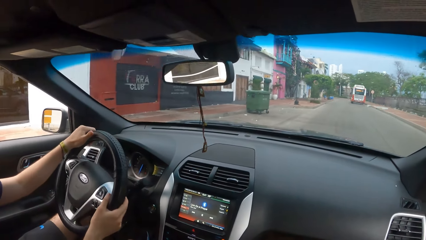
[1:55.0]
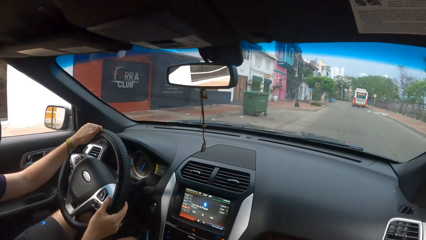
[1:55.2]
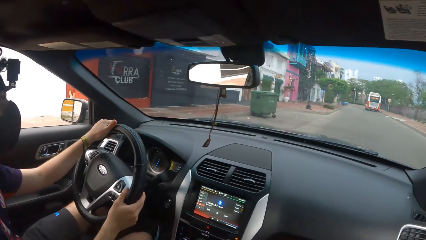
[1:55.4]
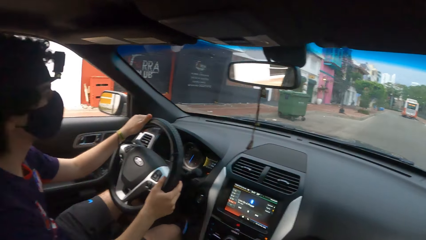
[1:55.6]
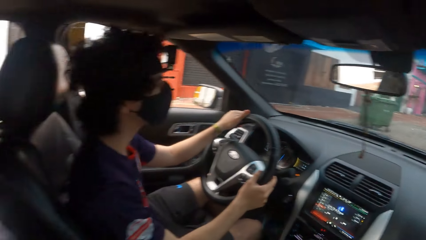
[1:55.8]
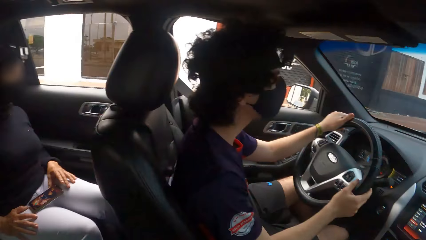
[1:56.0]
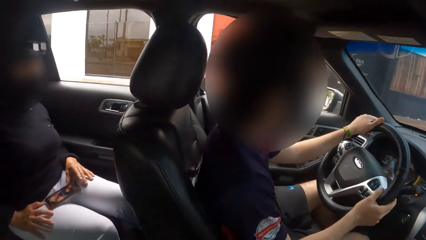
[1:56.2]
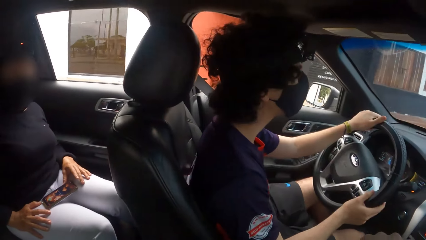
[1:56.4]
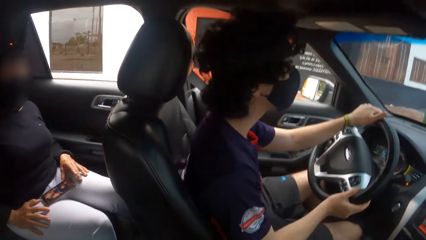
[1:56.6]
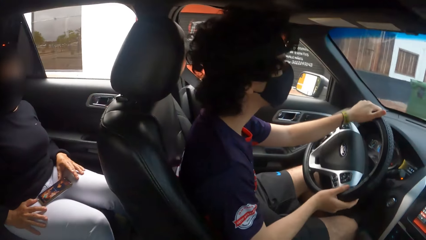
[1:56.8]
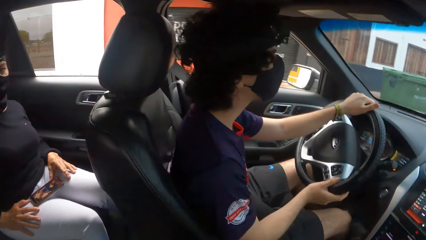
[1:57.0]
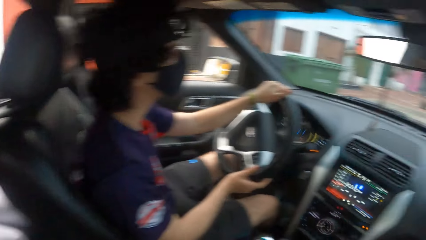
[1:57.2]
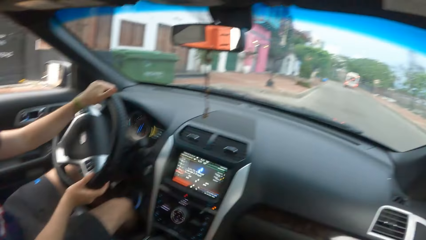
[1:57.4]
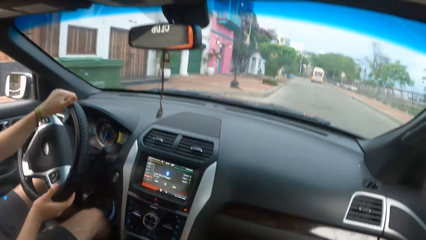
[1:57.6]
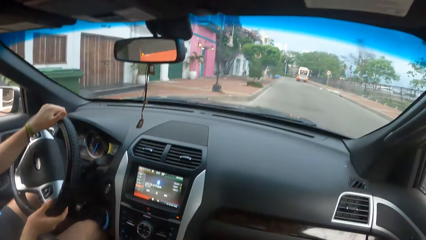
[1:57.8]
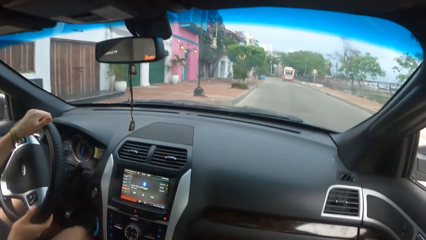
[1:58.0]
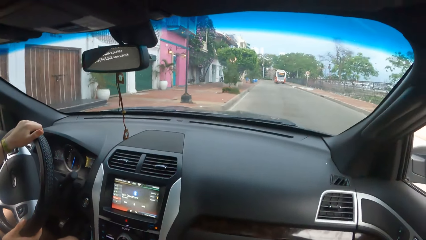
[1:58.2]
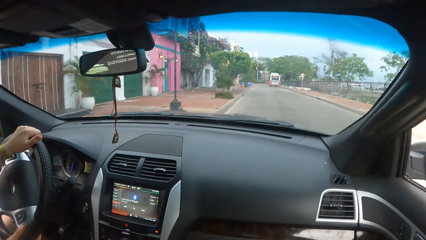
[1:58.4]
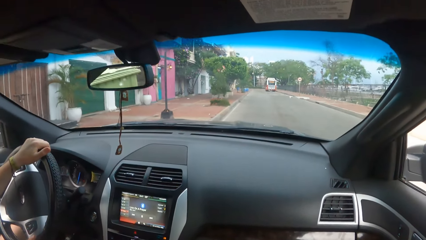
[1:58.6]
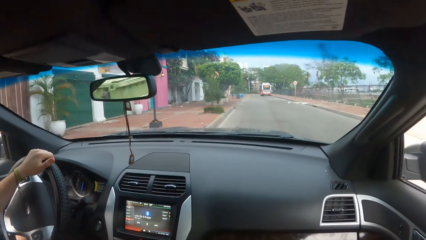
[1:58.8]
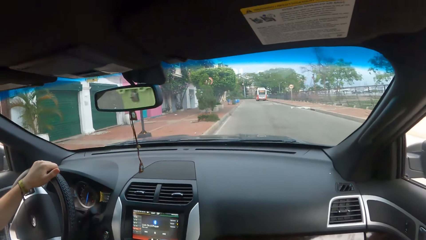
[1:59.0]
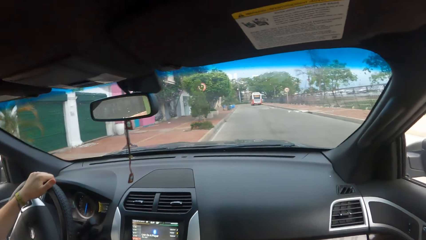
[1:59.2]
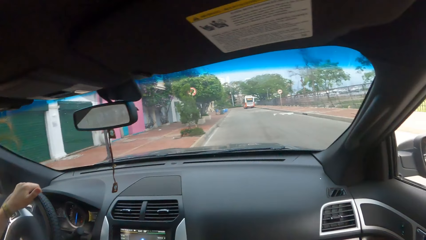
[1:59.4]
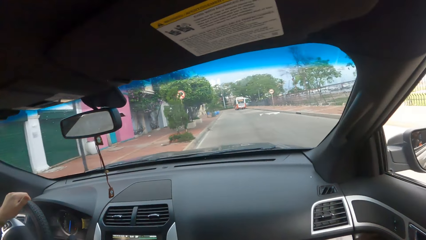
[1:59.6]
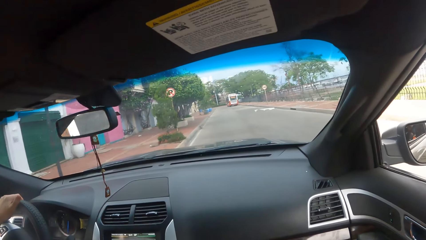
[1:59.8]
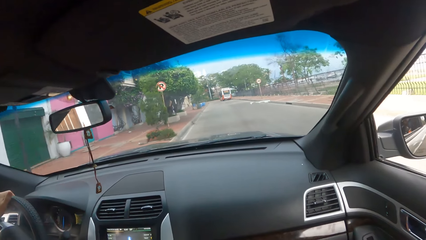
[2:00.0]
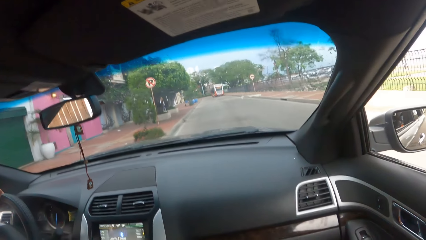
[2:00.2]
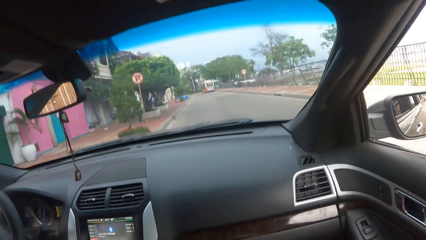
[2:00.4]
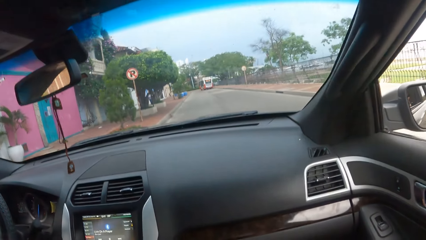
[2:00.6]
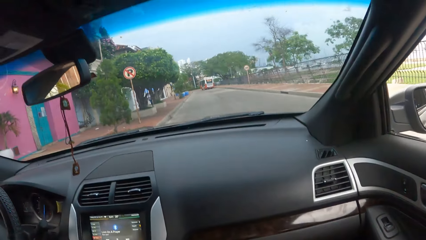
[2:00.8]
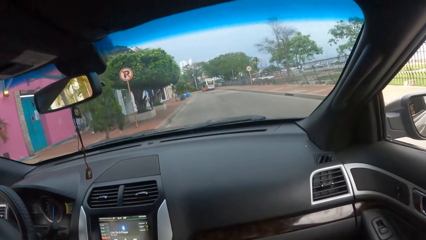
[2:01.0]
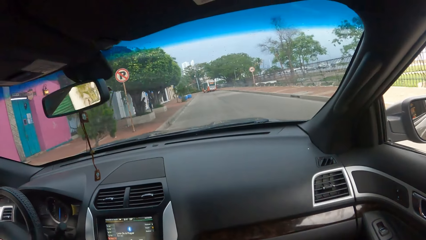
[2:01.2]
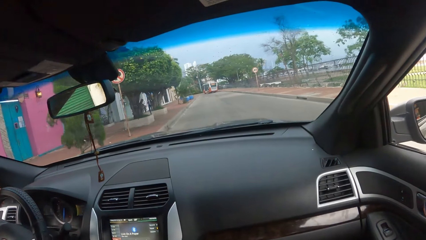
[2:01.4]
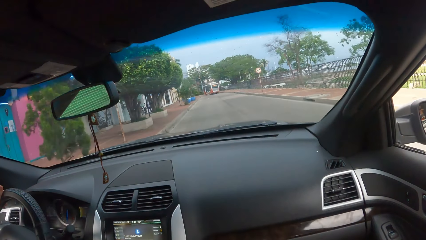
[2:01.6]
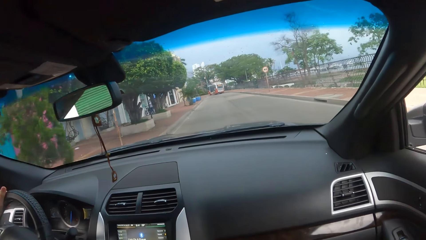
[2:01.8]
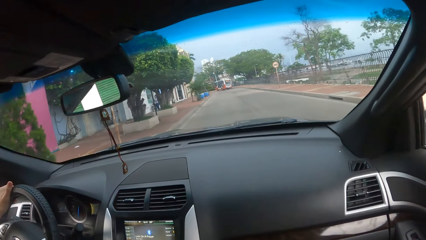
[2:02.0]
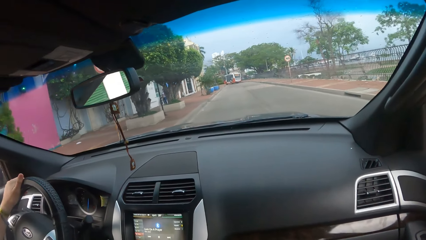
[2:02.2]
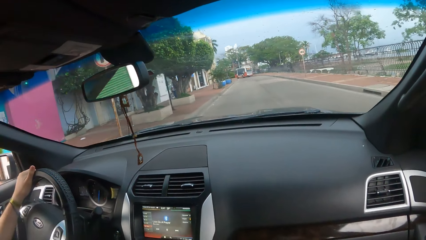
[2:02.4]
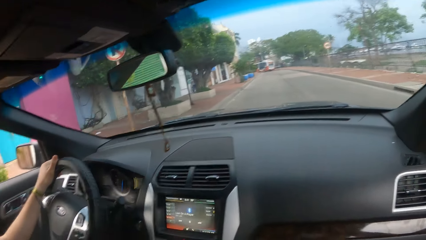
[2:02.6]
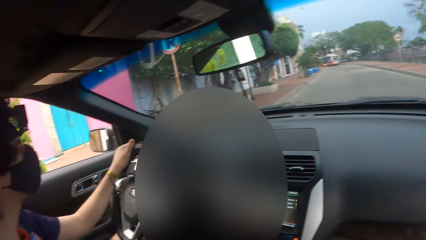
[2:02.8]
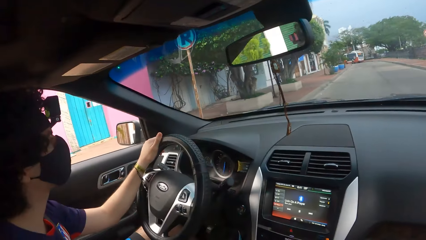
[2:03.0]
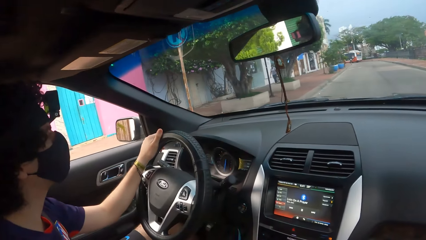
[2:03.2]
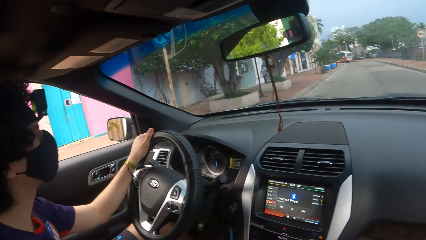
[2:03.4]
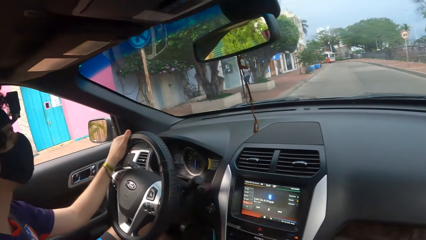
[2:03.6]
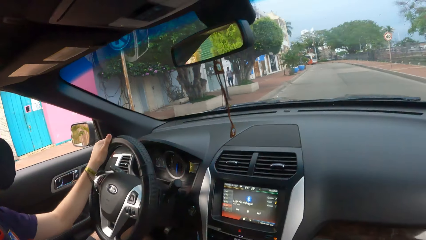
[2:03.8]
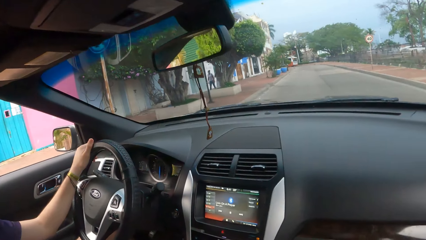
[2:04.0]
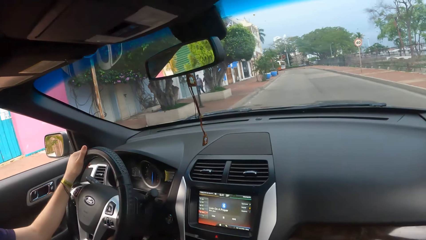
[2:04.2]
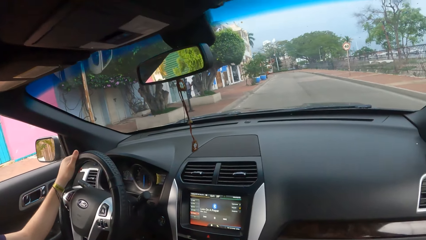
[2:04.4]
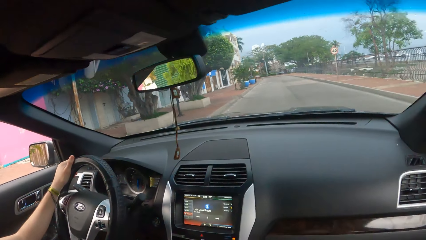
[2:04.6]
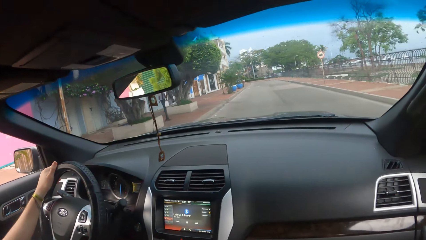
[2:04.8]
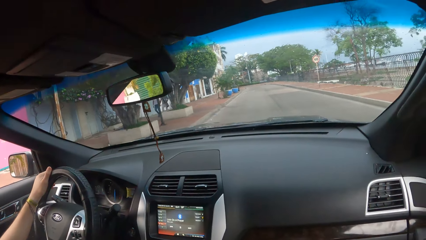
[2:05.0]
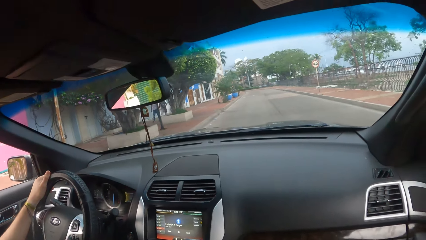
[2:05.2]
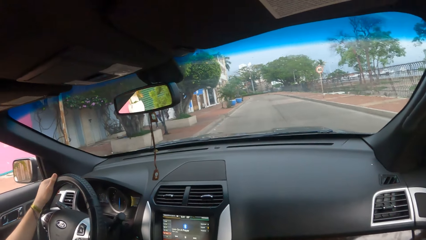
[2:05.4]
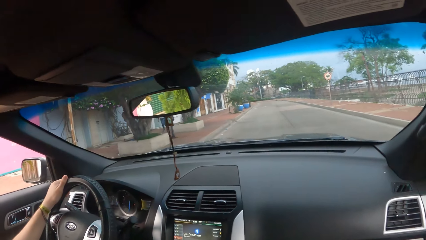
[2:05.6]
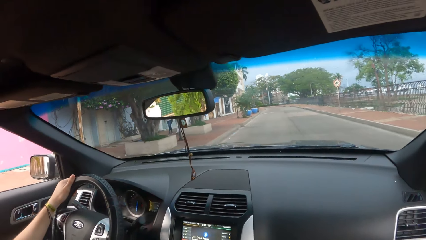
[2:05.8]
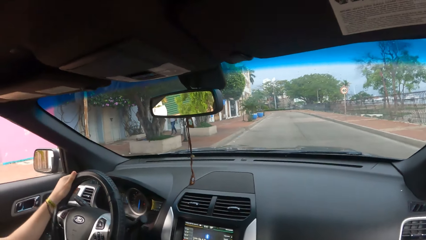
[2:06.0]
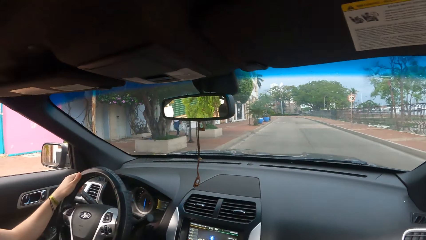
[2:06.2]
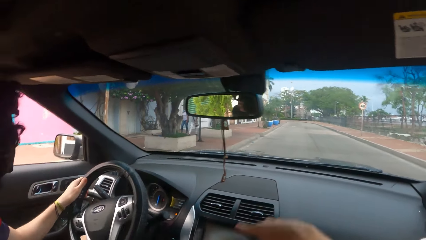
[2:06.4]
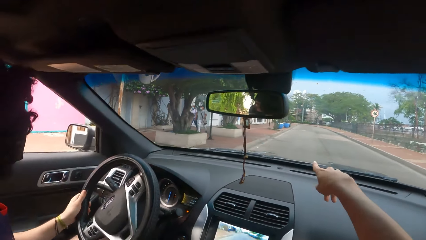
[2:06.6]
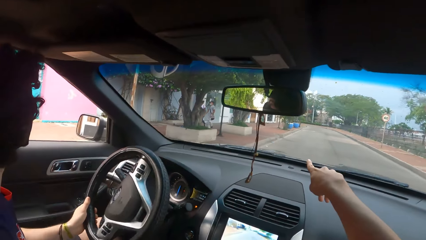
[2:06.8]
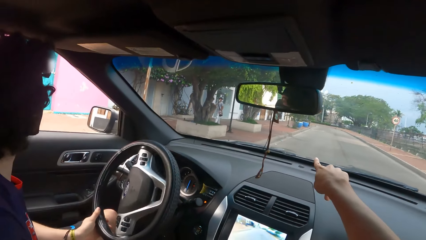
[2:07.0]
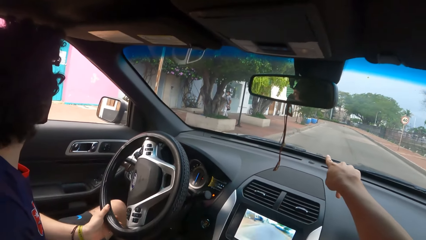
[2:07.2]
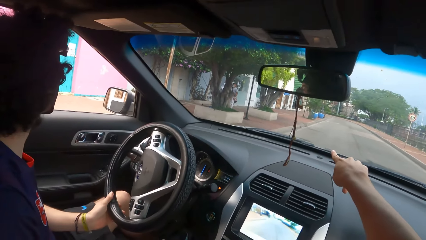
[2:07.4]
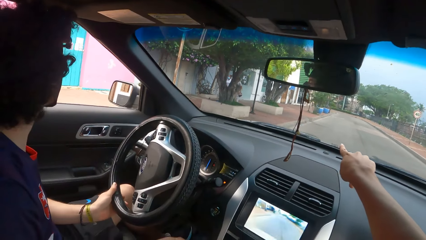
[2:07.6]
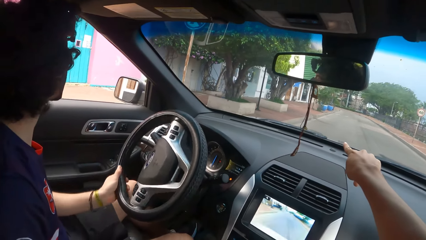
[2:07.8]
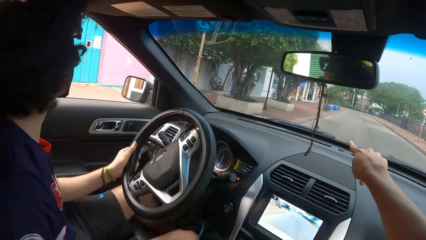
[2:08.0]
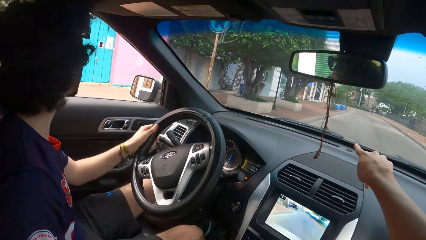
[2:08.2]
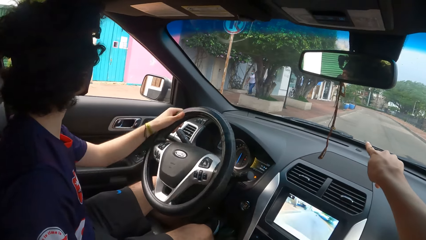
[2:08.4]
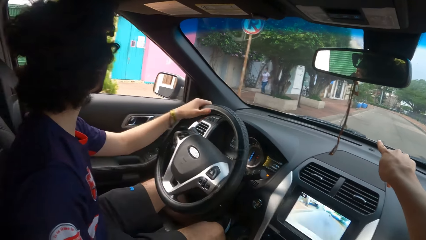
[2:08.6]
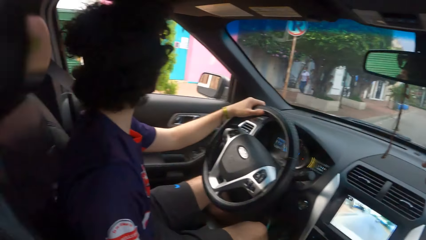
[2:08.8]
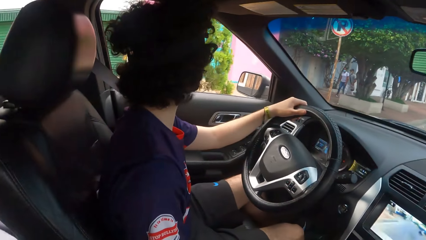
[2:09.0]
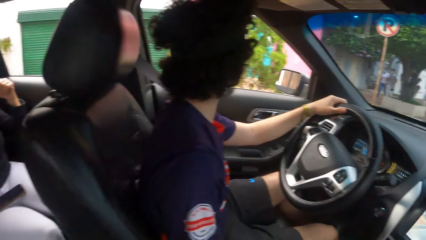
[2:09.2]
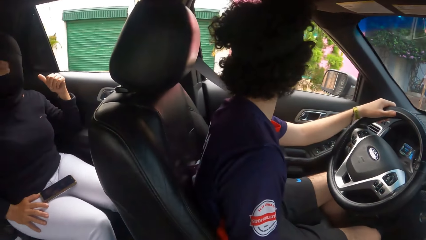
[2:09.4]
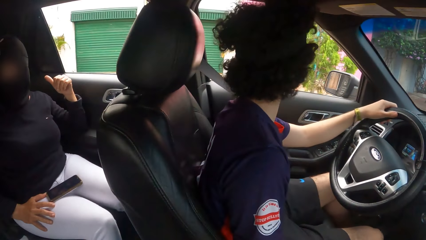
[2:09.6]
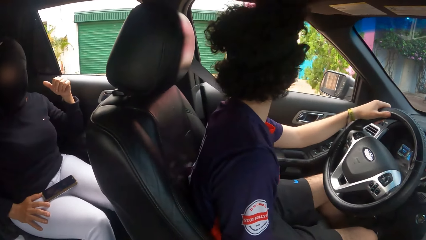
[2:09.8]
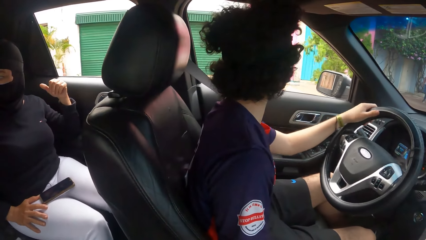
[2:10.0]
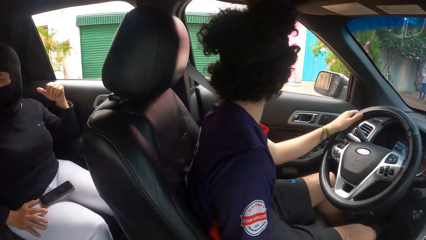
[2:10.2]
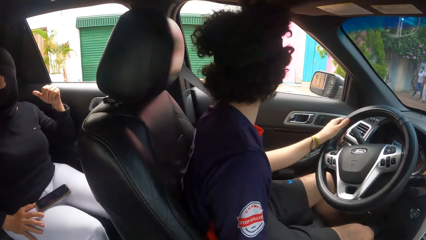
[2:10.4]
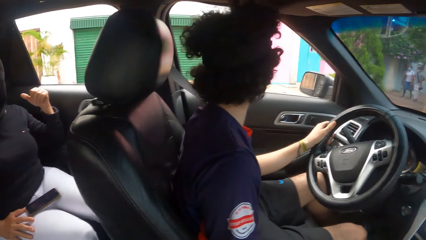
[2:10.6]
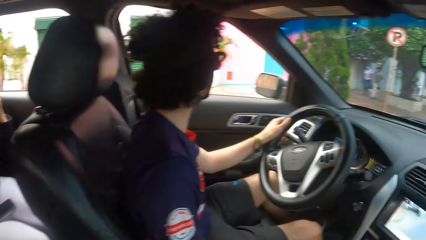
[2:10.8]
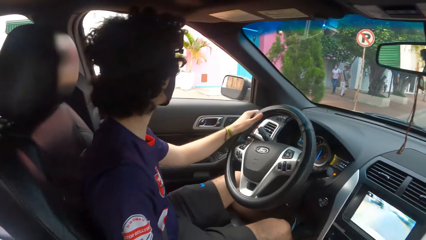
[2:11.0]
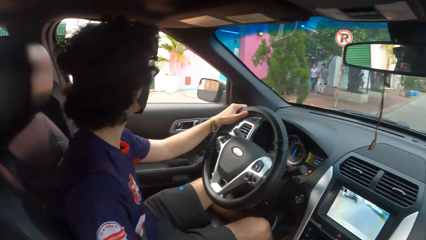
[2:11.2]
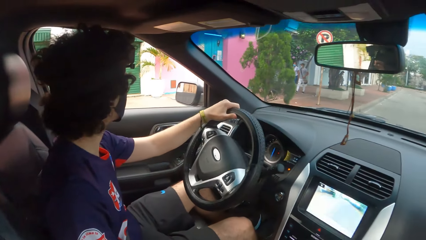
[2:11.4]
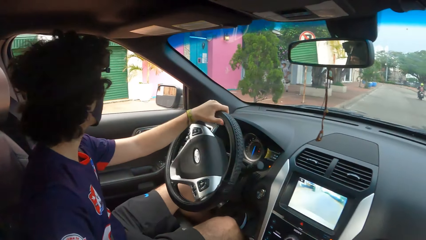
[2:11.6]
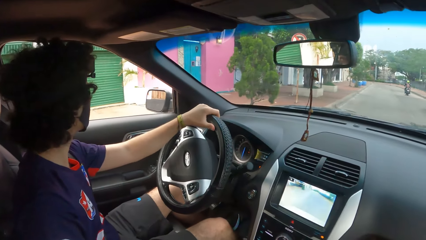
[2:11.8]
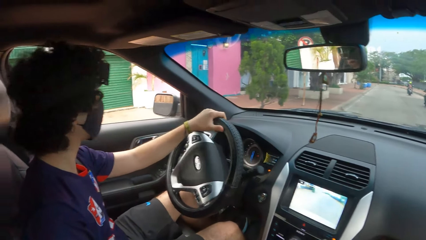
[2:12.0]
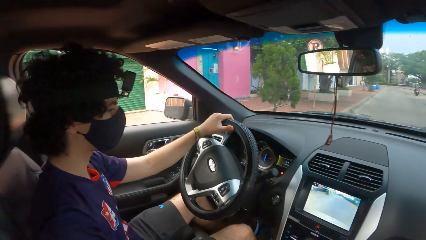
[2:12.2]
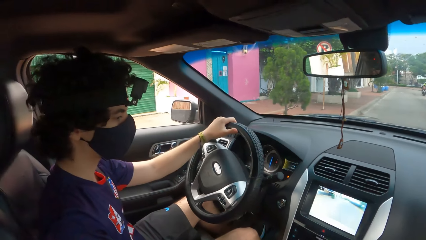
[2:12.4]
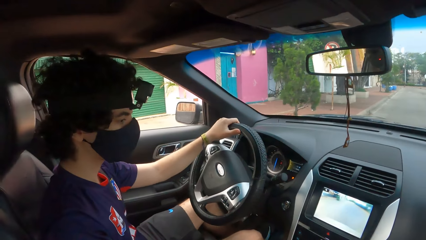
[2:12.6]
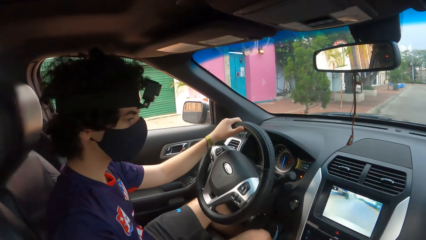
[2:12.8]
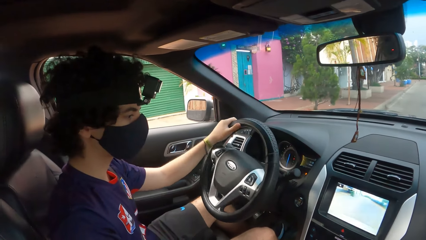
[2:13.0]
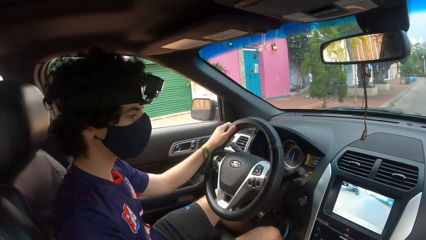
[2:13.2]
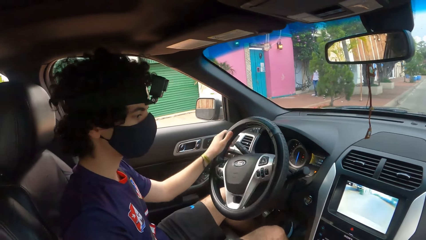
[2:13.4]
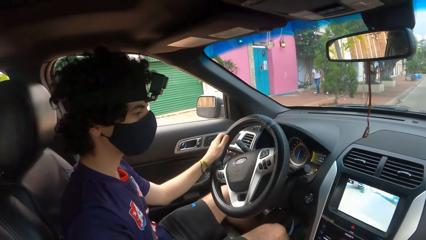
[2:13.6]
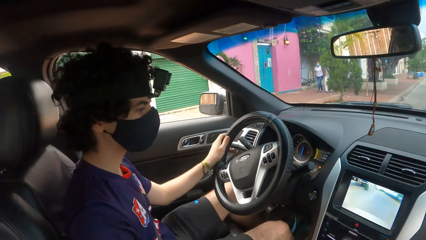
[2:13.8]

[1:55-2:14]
The camera wearer looks at the man and the woman. He looks around. He looks forward. He points forward with his right hand. He looks at the man. The man reverses the car. The camera wearer looks around. The man uses the backup camera to reverse.
